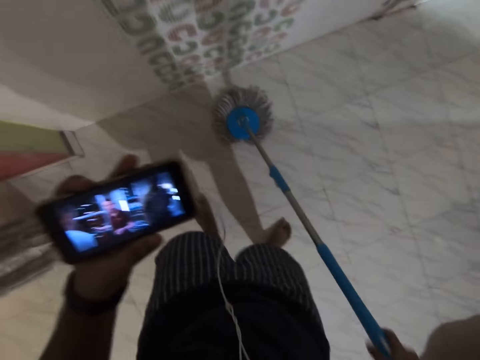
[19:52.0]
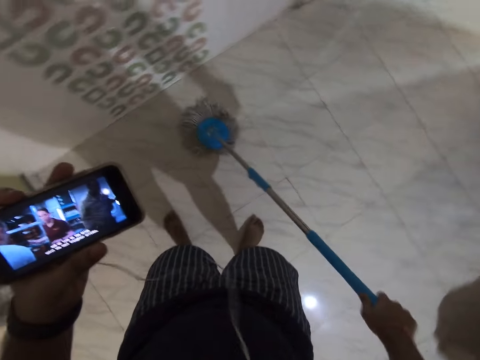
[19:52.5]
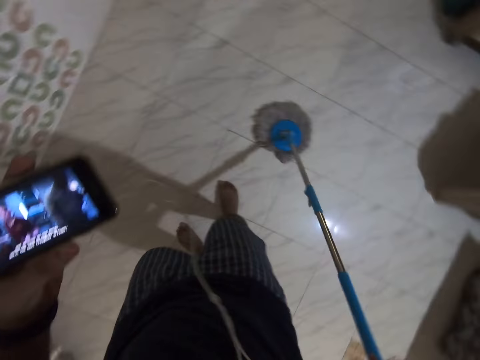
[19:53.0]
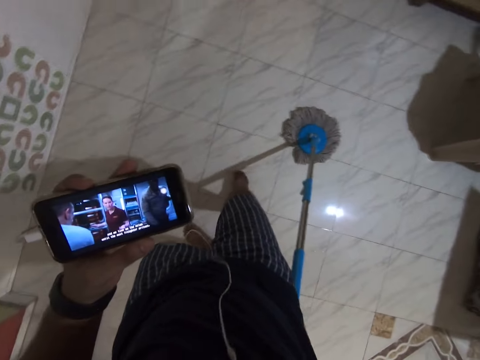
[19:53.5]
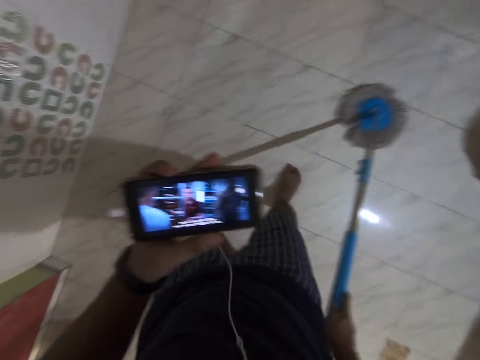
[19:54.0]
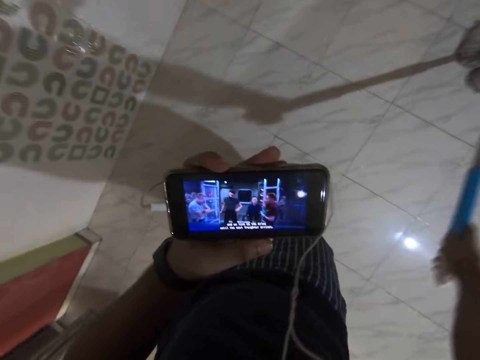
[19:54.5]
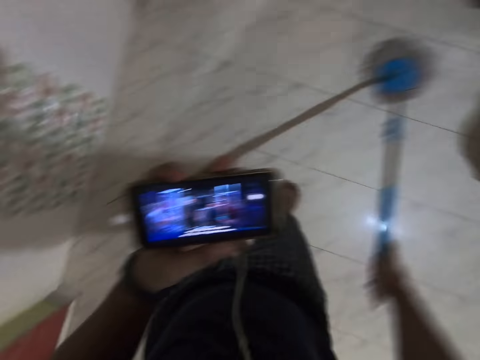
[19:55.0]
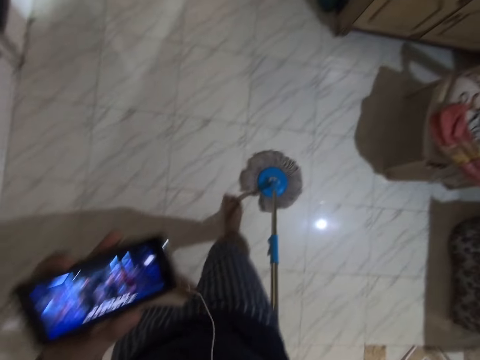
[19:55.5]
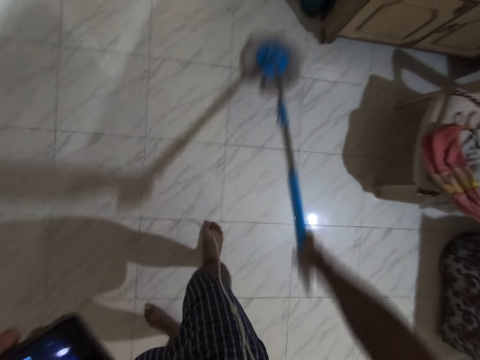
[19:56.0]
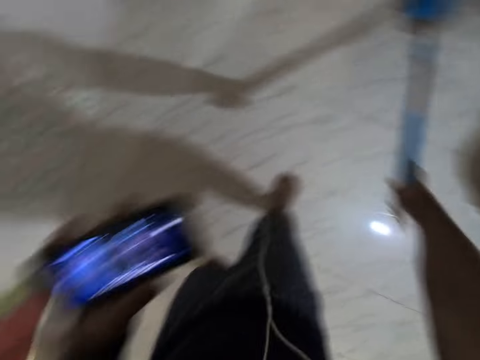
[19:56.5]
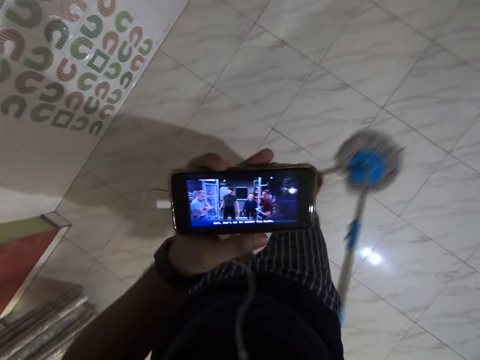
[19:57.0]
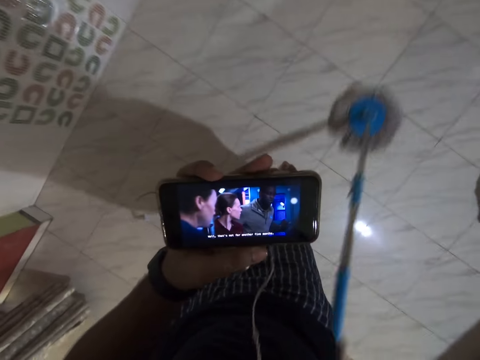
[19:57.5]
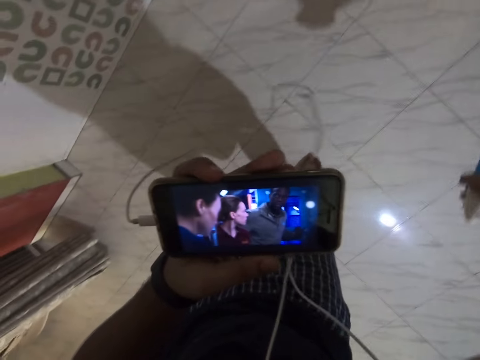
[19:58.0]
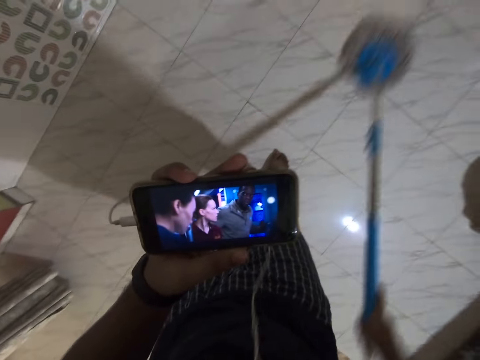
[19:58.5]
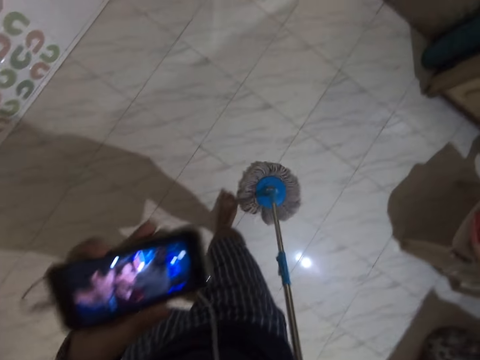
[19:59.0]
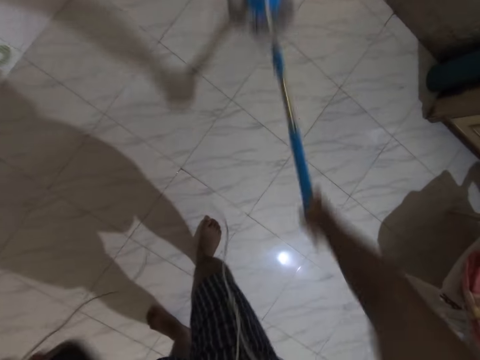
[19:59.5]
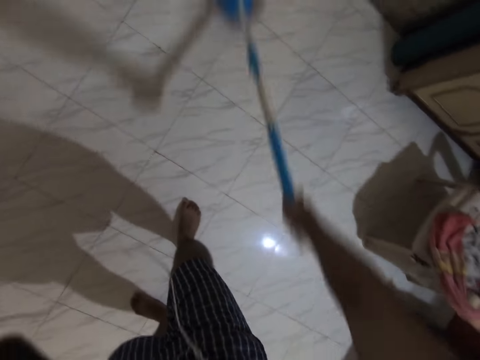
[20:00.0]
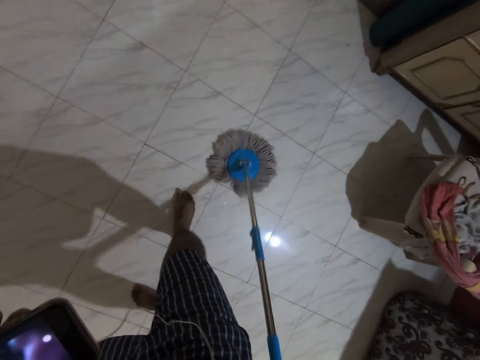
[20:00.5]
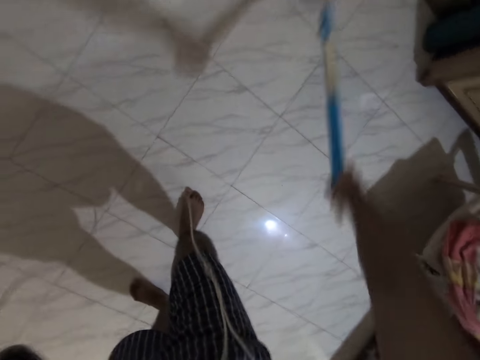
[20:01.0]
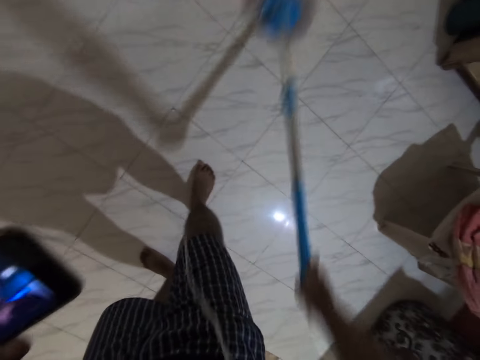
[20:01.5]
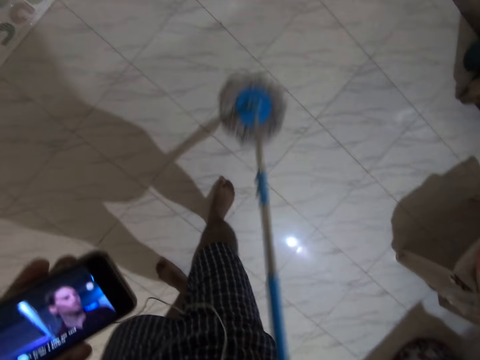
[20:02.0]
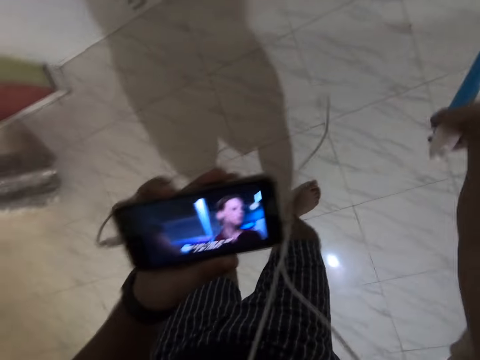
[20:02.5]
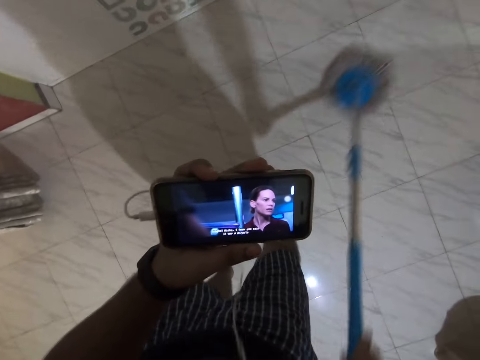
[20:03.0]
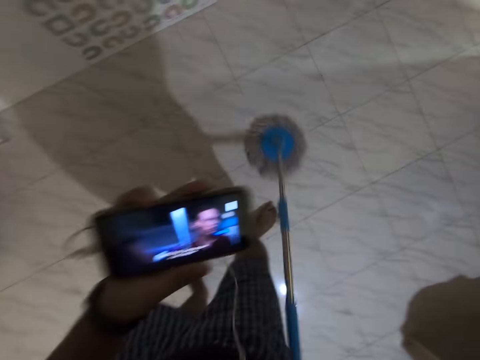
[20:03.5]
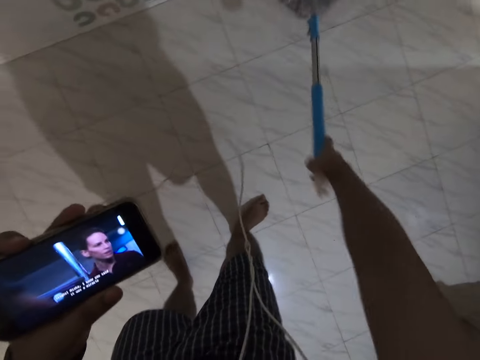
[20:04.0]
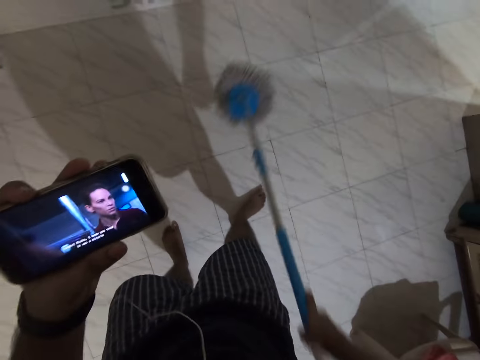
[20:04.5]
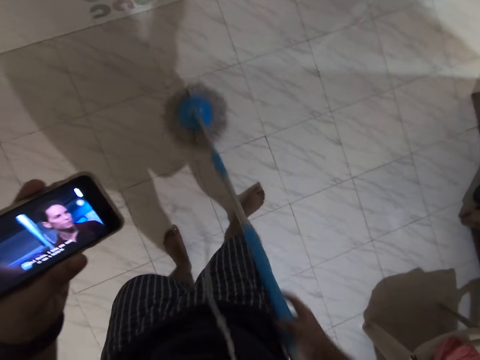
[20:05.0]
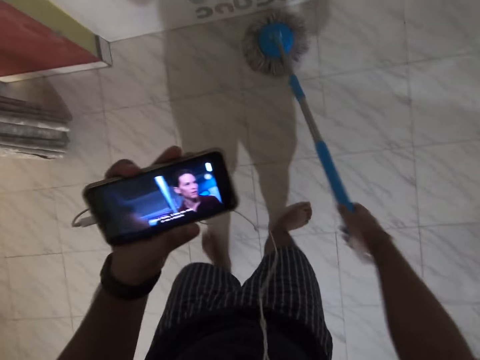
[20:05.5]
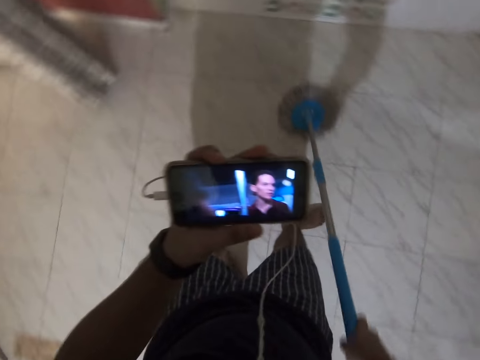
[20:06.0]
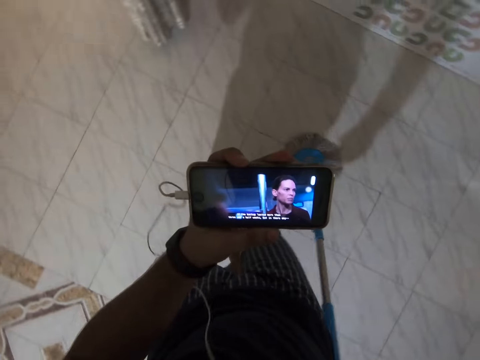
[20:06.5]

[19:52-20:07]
The camera wearer looks at the phone repeatedly.

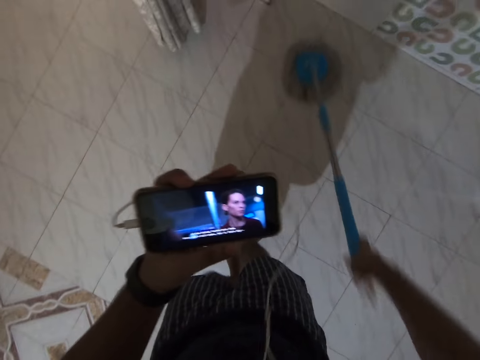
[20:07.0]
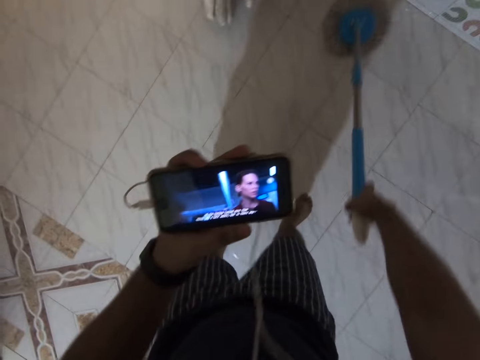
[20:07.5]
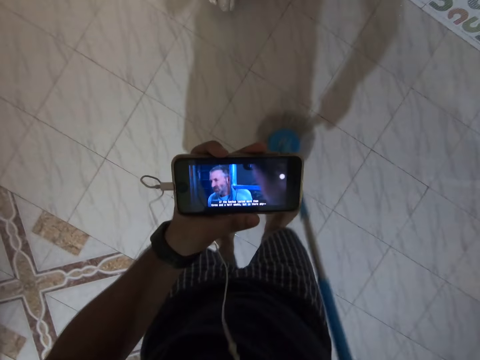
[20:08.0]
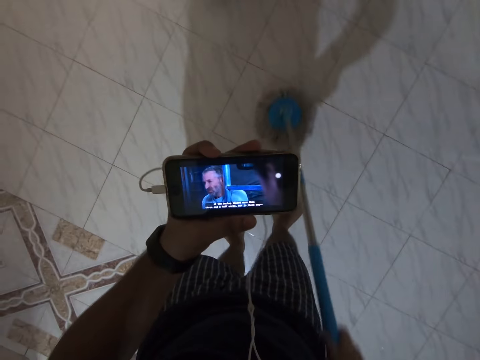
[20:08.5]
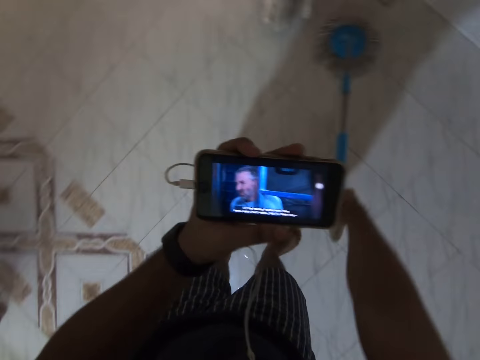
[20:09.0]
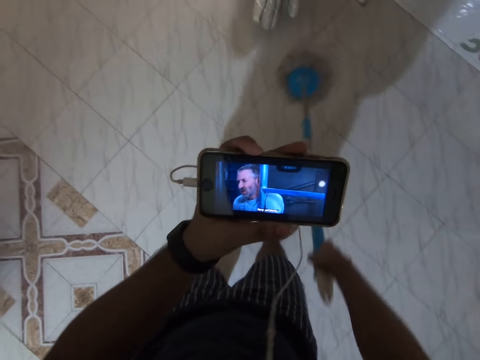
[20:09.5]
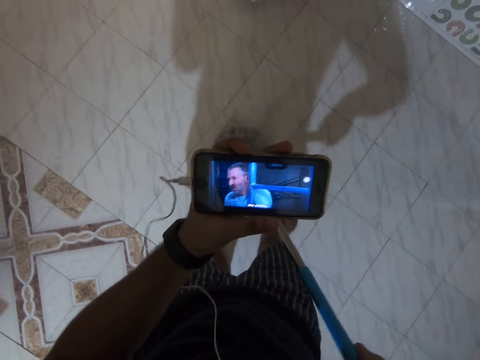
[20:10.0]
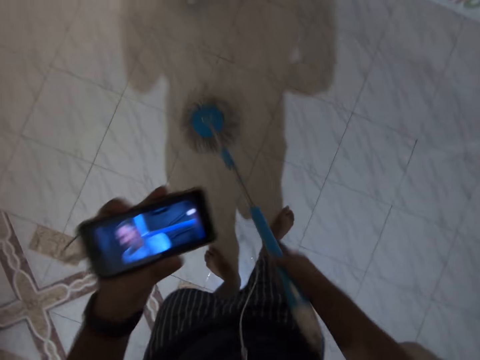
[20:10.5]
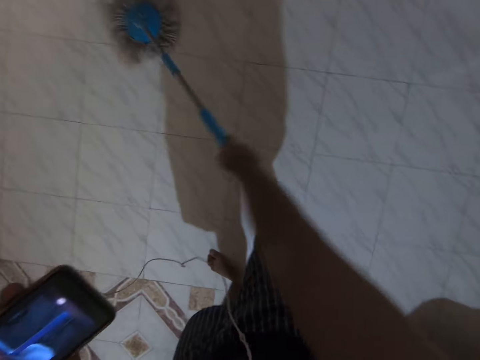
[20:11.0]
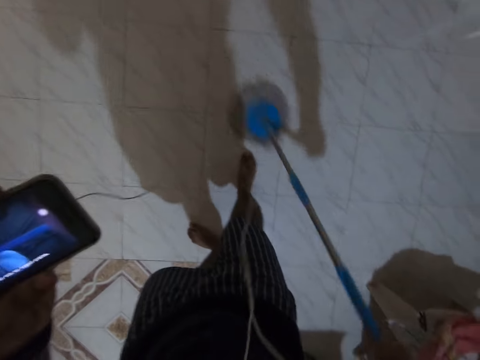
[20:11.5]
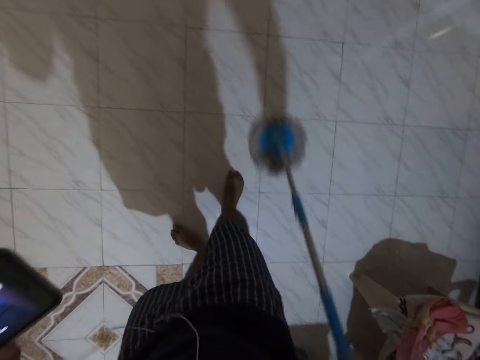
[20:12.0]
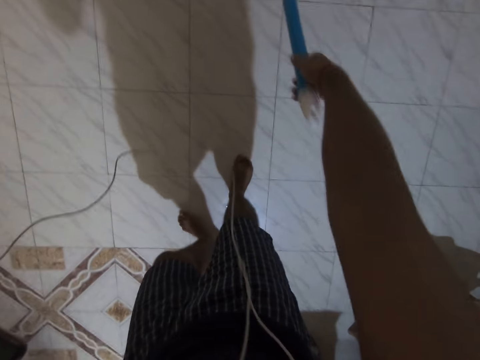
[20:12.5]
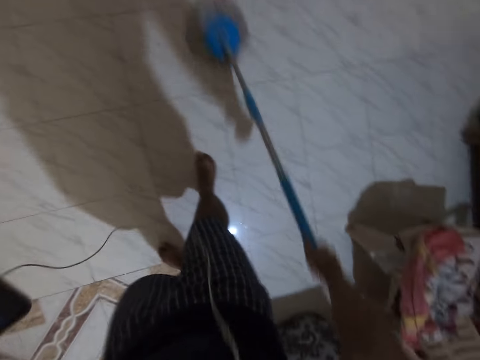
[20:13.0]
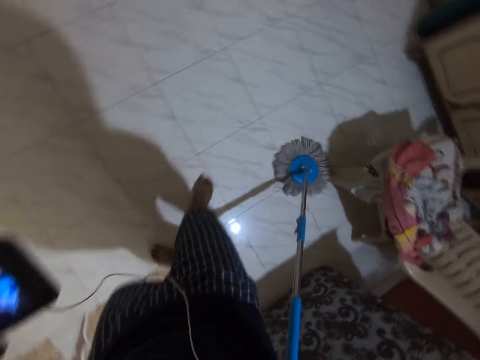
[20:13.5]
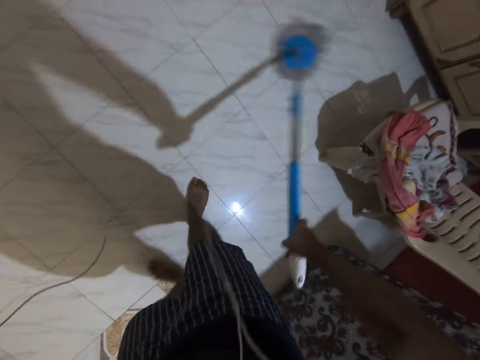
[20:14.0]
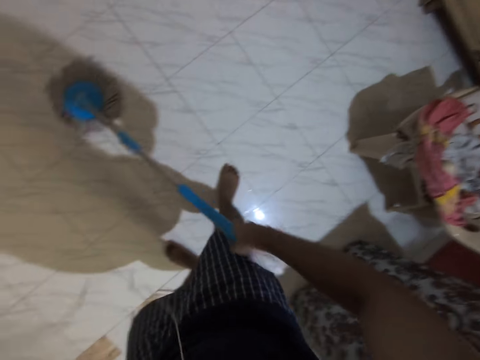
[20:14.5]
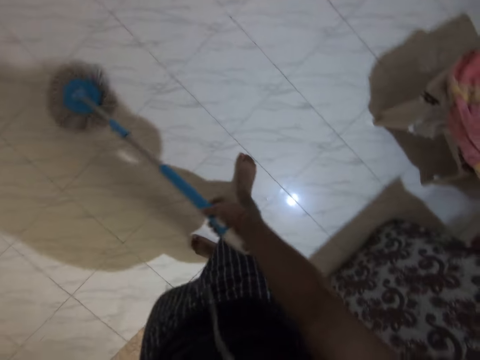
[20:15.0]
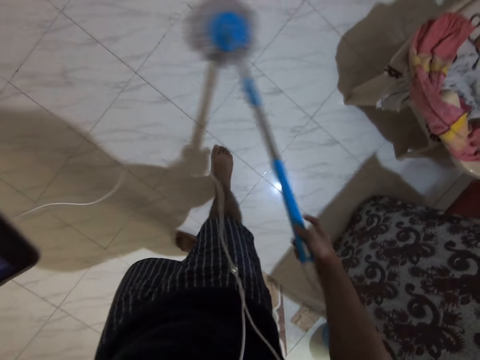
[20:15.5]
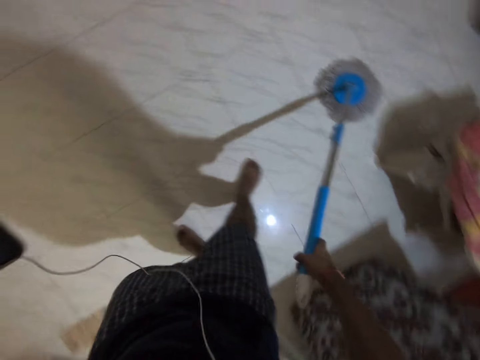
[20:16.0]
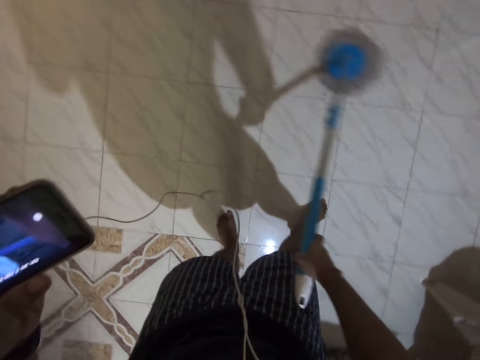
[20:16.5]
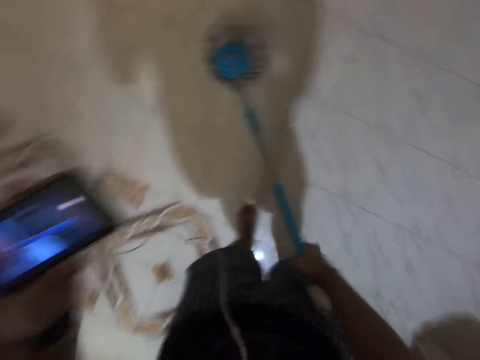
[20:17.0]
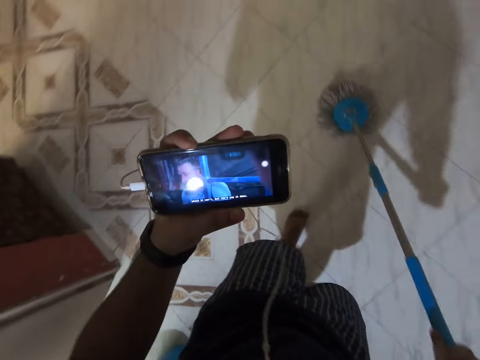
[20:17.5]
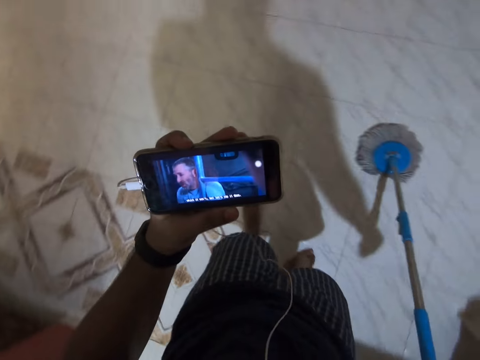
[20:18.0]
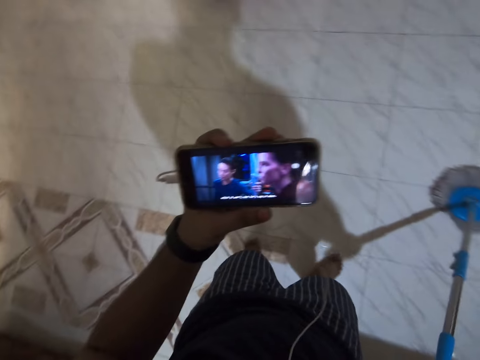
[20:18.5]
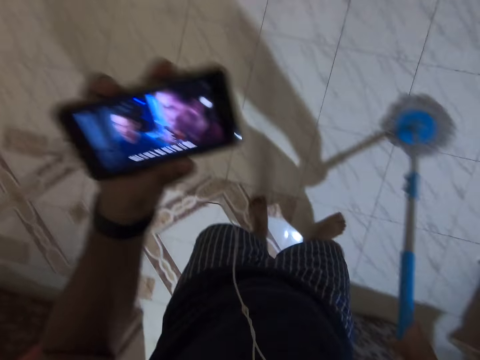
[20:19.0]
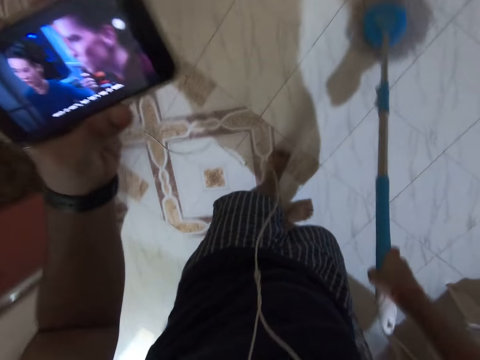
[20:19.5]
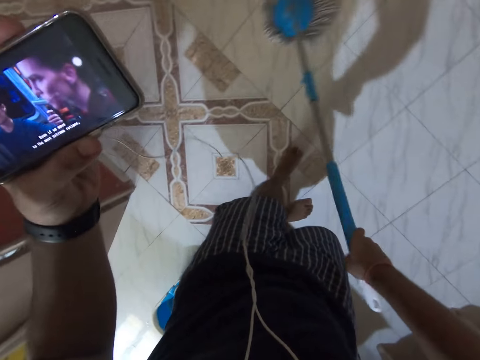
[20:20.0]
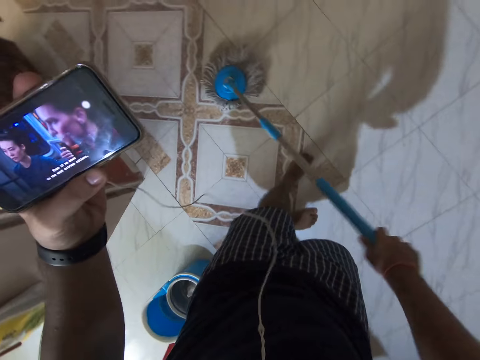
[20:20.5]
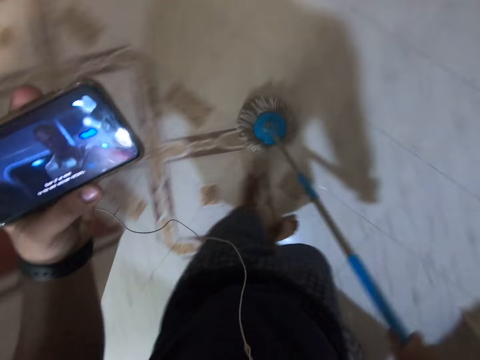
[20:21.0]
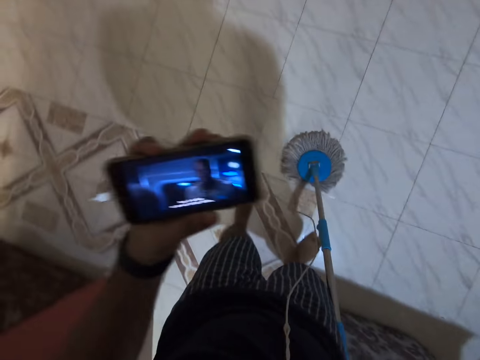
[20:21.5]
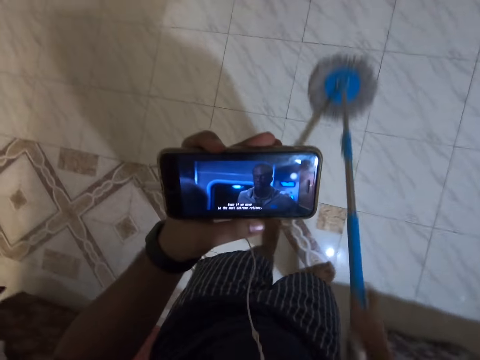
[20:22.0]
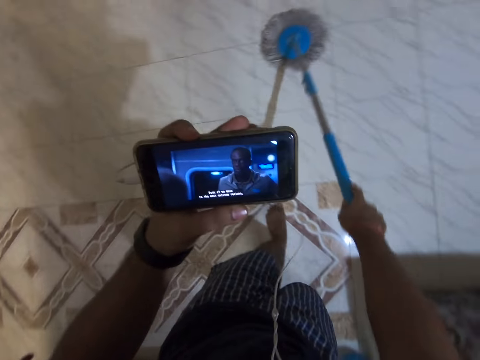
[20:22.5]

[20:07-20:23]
The camera wearer looks at the phone.
